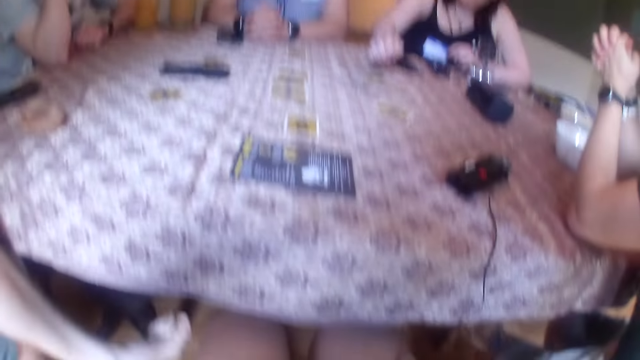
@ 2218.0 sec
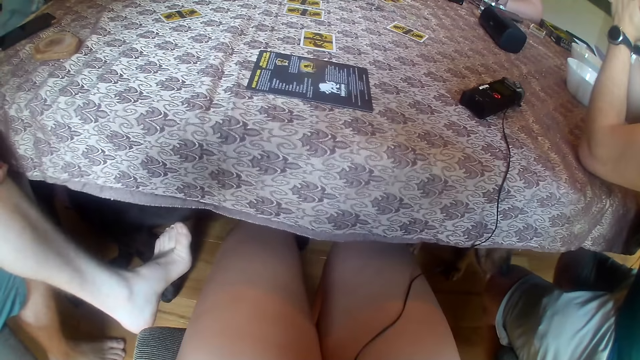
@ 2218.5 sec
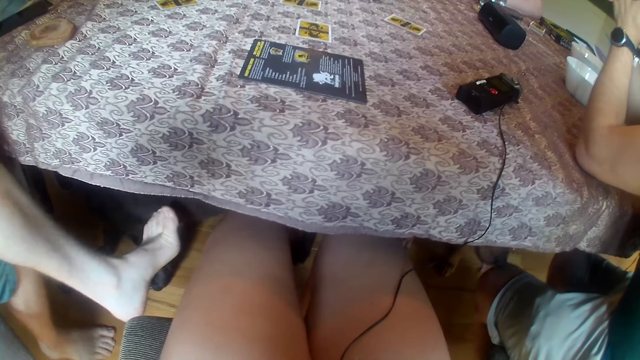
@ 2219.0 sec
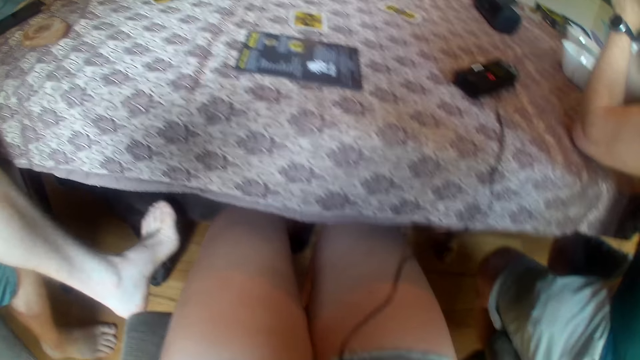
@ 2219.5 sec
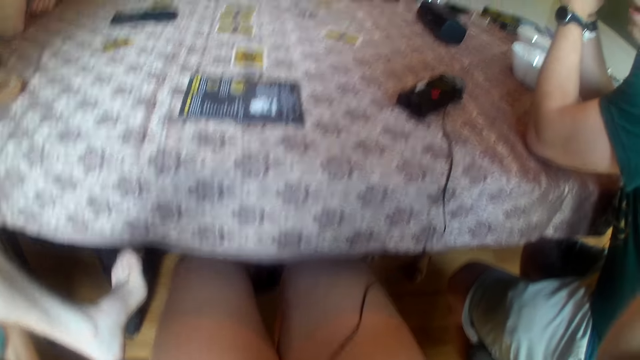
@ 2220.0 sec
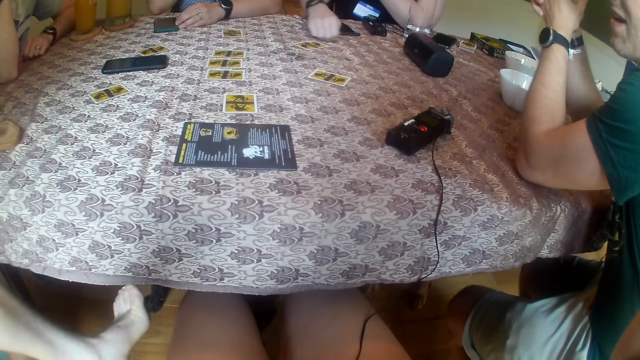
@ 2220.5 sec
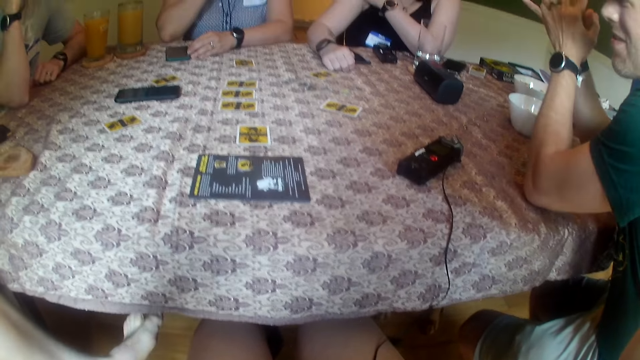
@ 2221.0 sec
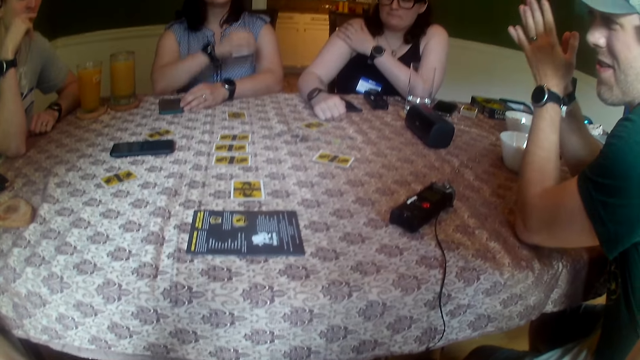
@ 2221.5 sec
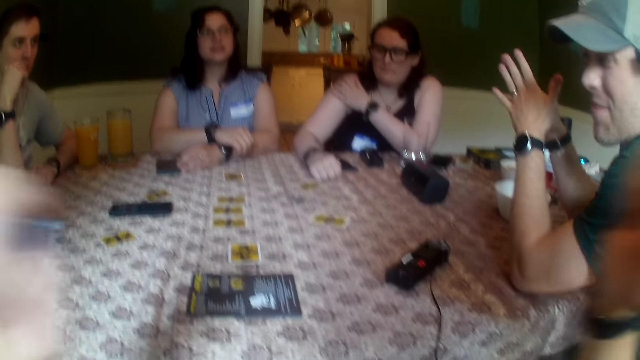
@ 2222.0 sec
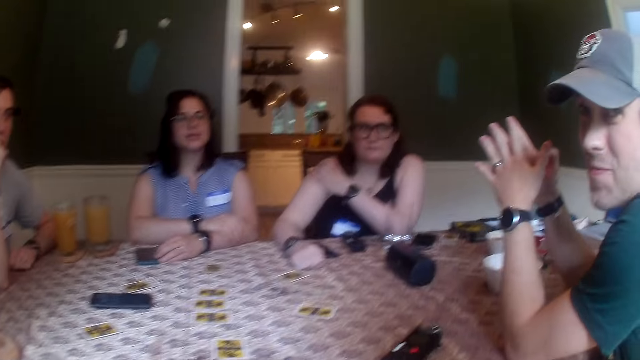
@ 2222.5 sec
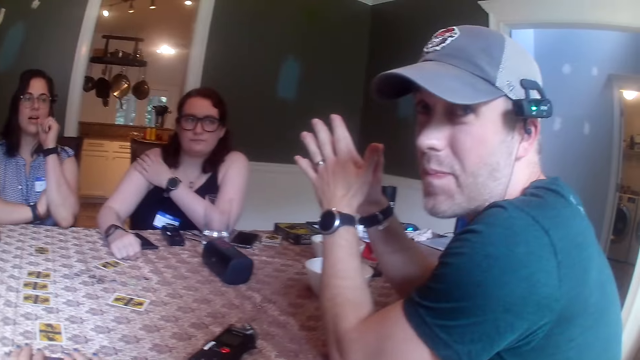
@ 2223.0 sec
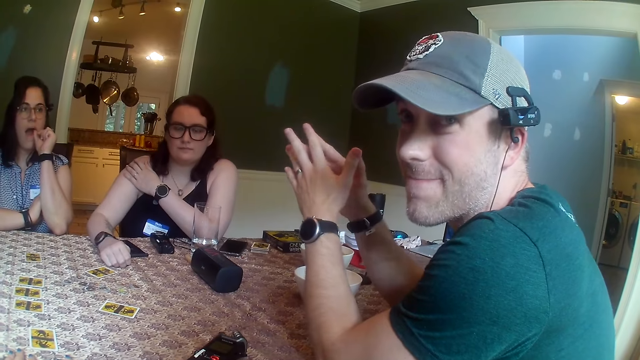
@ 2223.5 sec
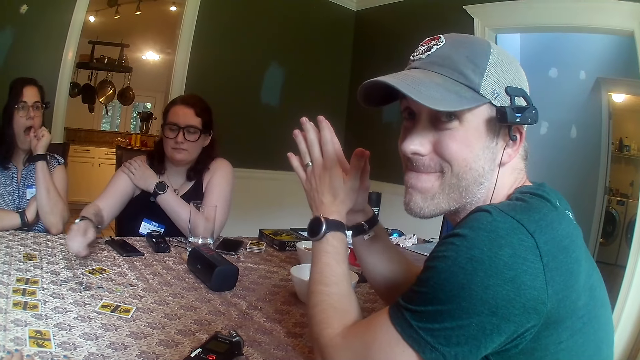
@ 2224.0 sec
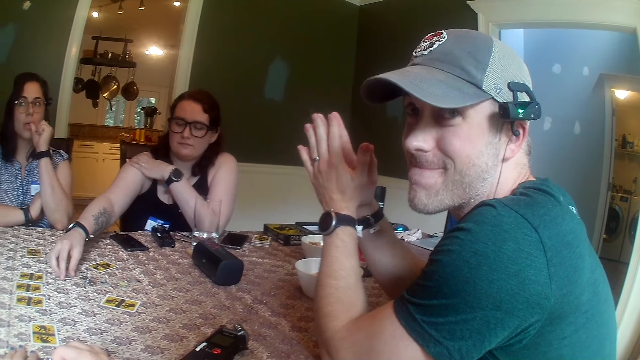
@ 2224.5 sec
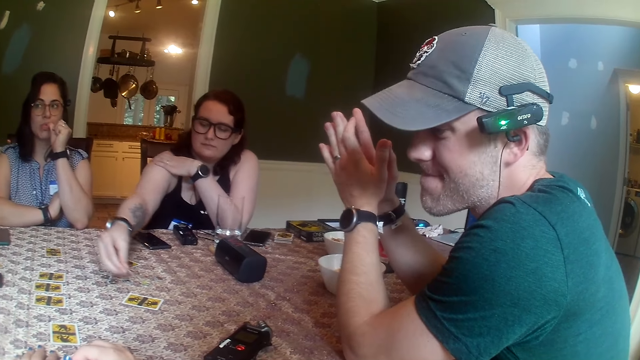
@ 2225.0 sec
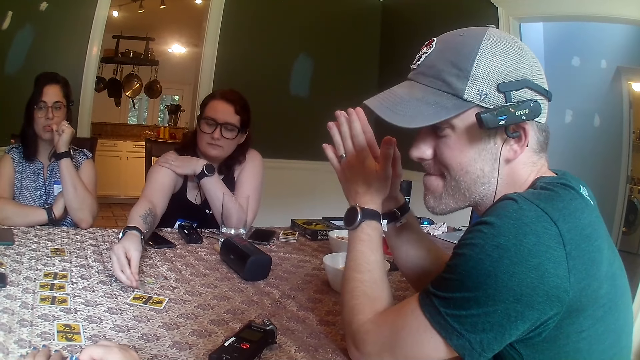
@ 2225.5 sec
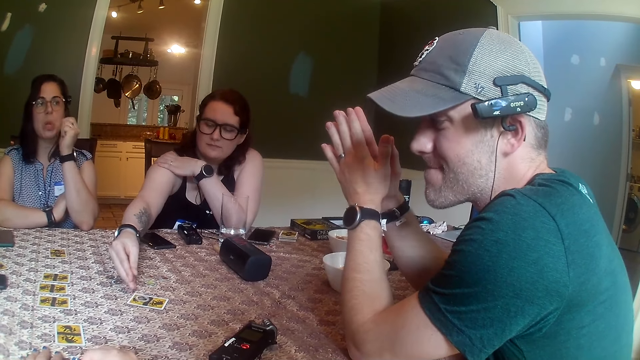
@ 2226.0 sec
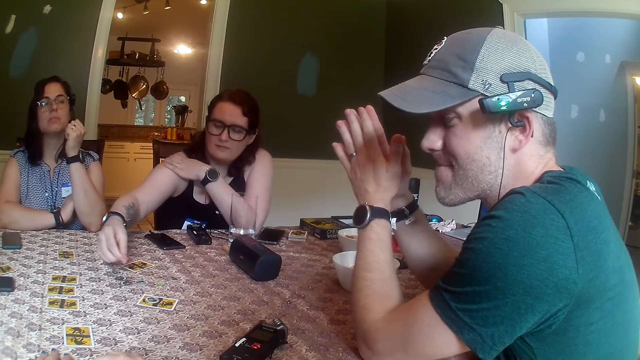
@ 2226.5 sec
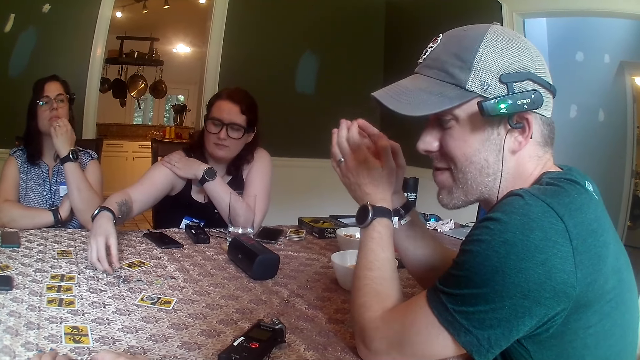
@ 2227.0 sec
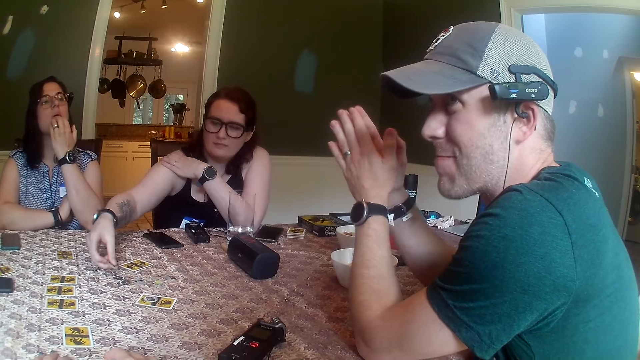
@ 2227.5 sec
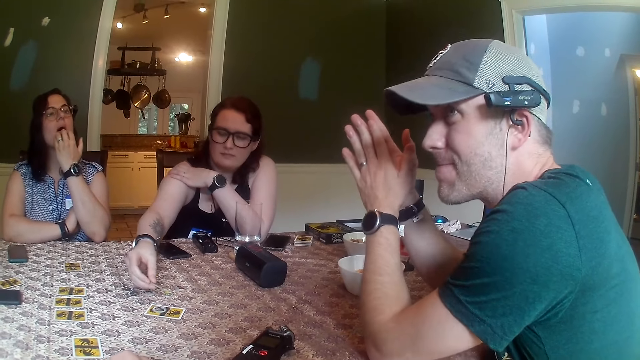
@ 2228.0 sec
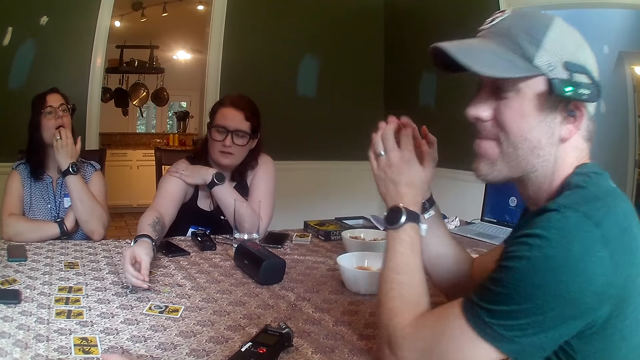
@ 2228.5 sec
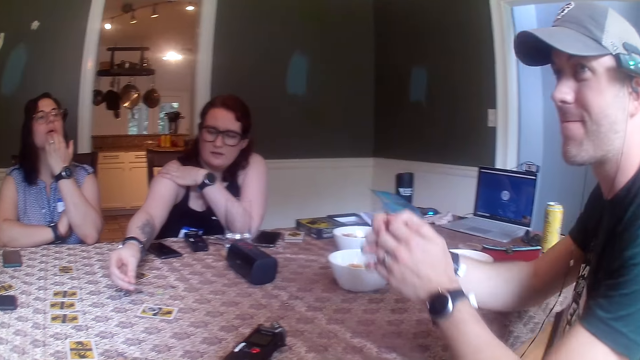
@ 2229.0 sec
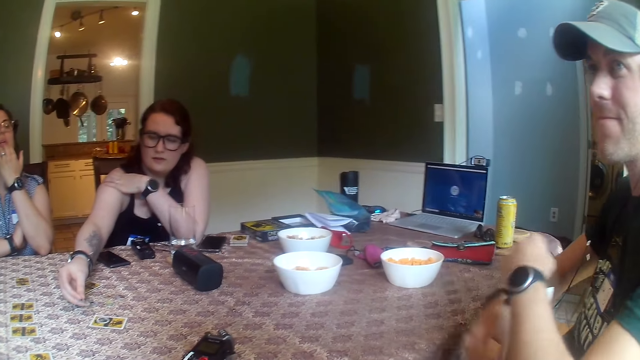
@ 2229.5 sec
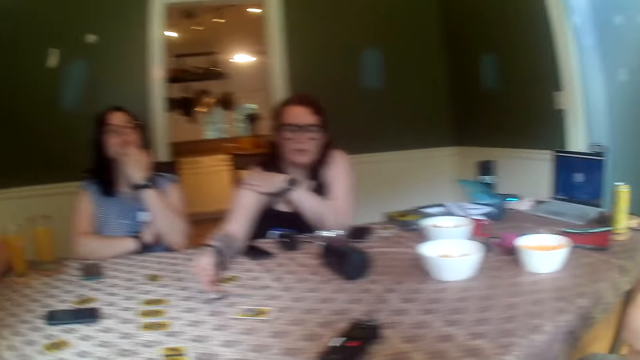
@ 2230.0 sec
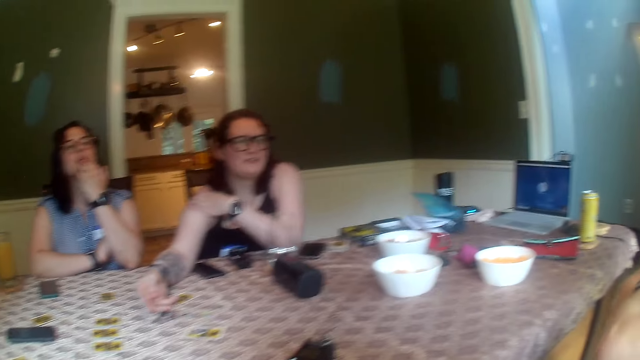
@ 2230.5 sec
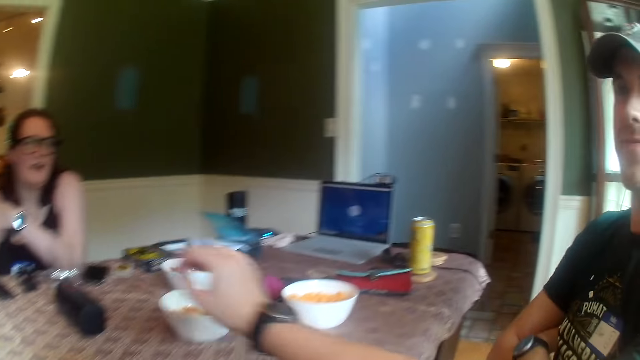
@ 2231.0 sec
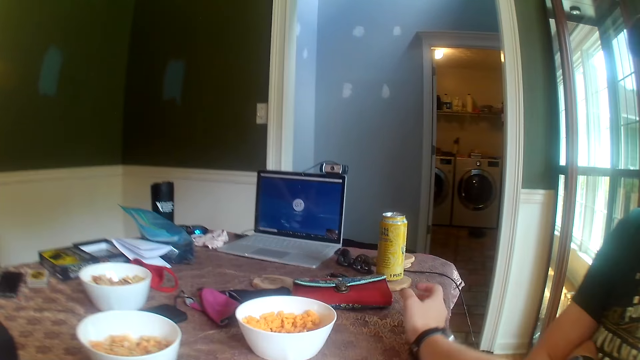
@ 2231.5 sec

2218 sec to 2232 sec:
A dog licks a man on his left leg under the table. The man converses with another man. A woman places her right hand on her left hand on the table from her mouth. The camera wearer places both hands on the table. The woman puts her left hand in her mouth. Another woman picks up a token on the table with her right hand. She drops the token on a card on the table with her right hand. She picks up the token on the table with her right hand. The camera wearer, the other man, the other woman and the first woman converse with the first man.

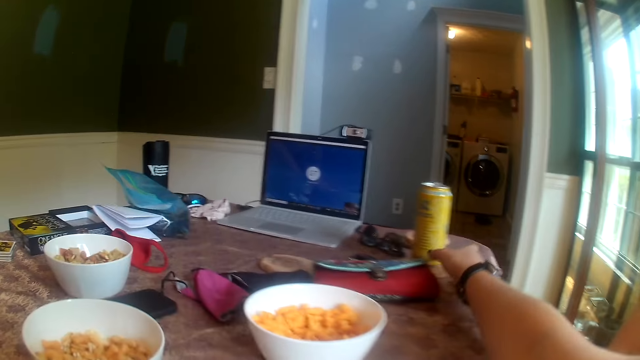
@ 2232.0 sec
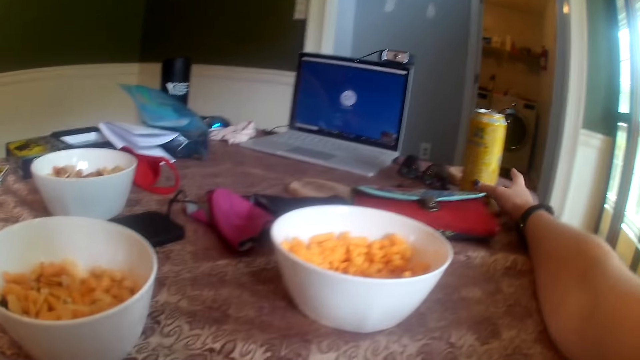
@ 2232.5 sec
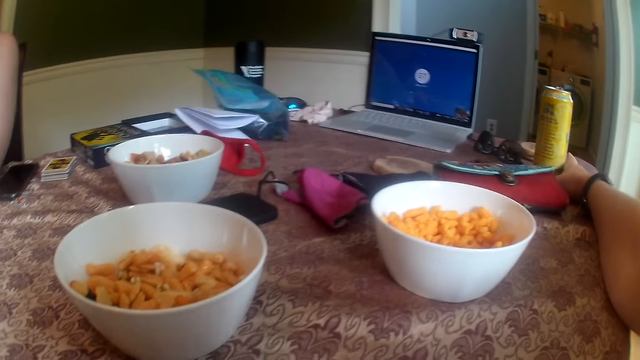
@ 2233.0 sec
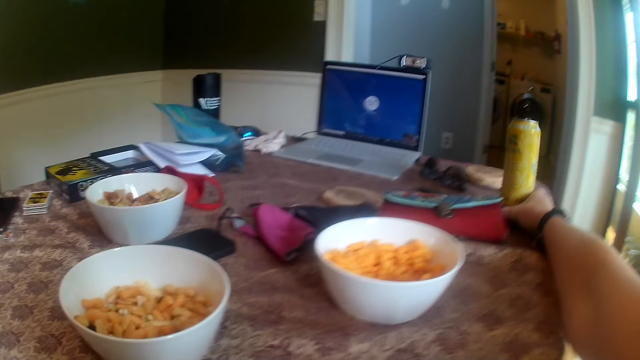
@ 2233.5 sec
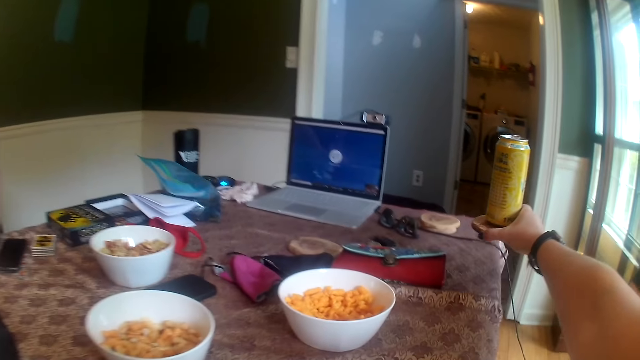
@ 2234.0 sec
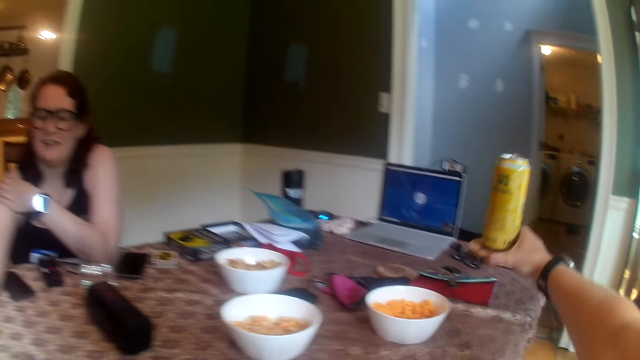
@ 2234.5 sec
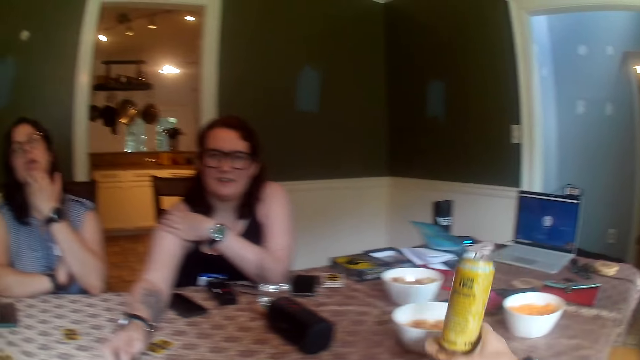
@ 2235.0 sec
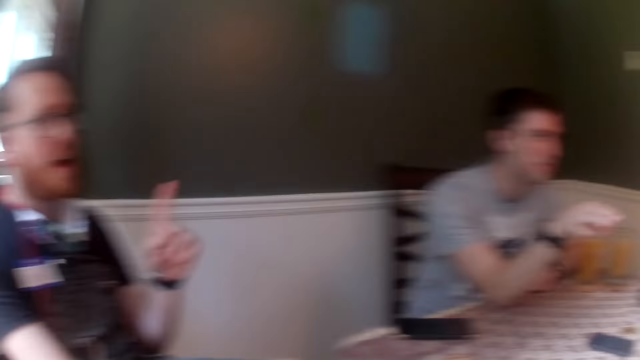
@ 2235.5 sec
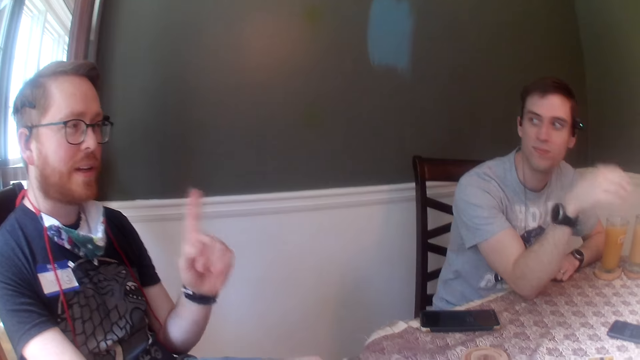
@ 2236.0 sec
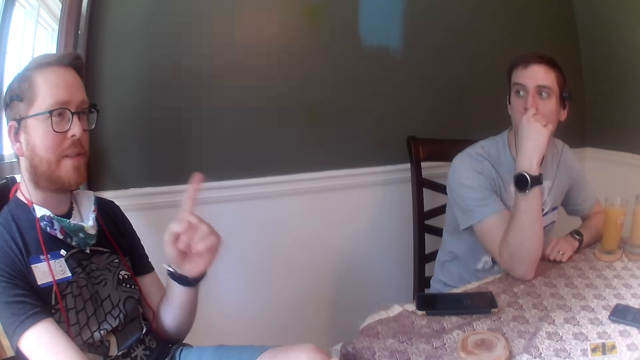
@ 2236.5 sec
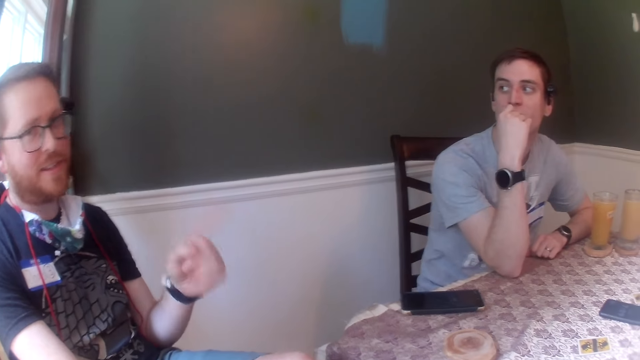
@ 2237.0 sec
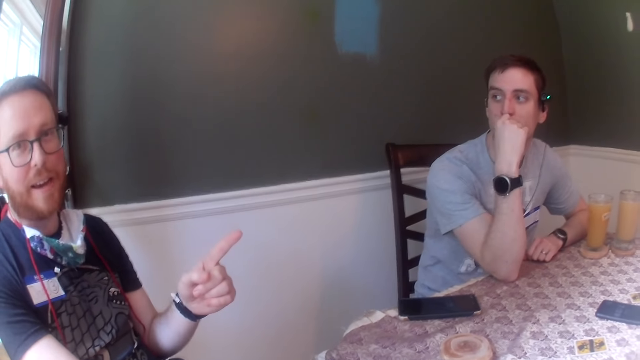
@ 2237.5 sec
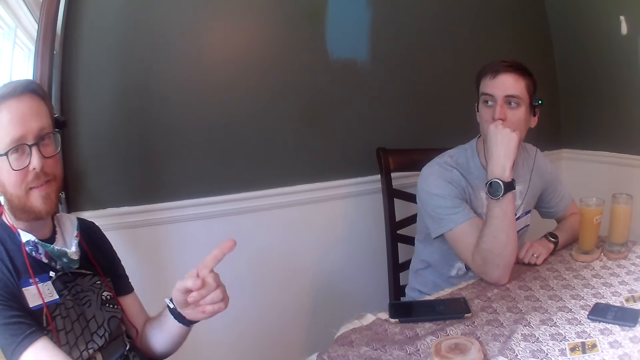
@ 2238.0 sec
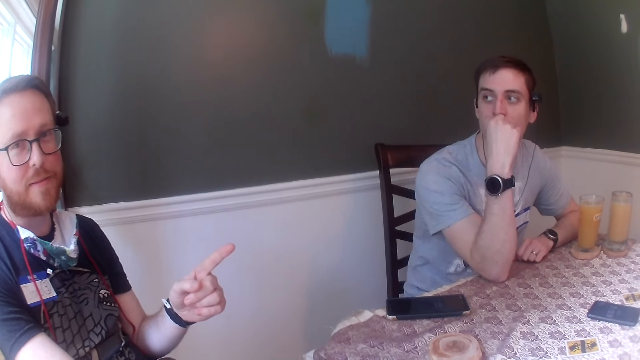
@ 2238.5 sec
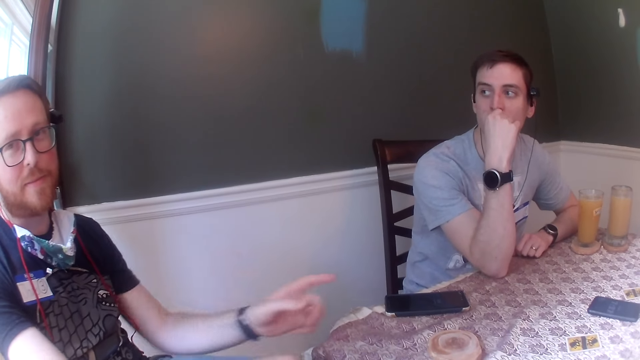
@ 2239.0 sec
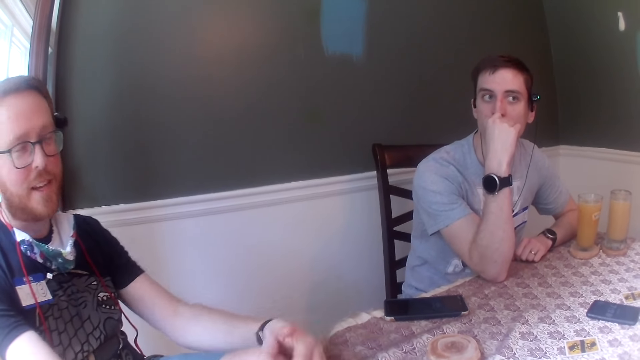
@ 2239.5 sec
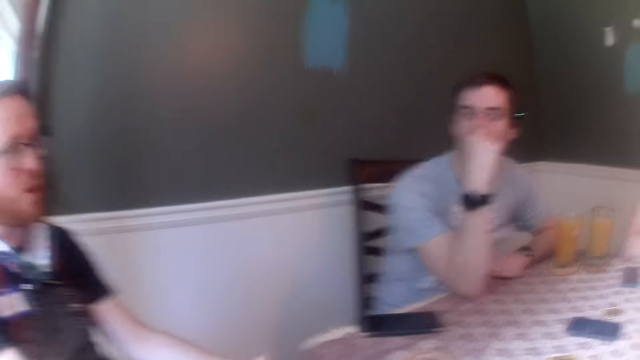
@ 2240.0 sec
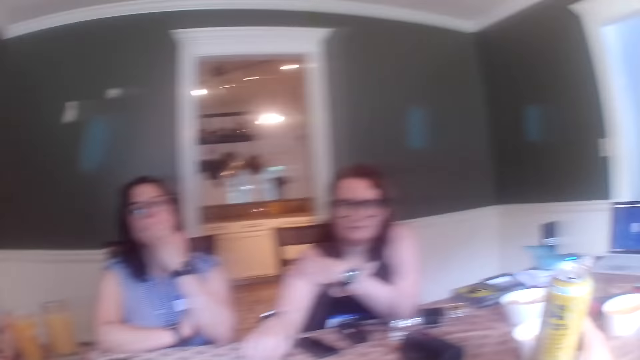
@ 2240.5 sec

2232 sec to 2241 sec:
The camera wearer picks up a coaster from the table with a canned juice on it with her right hand. A man converses with a woman. Another man places his left hand on the table.
